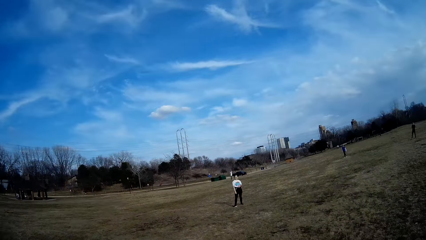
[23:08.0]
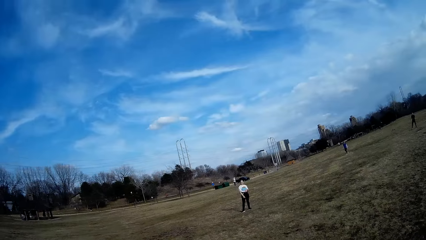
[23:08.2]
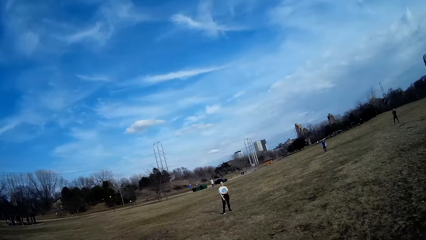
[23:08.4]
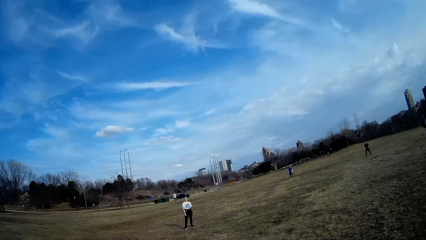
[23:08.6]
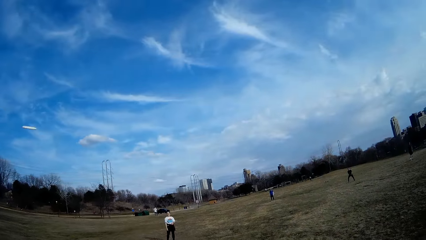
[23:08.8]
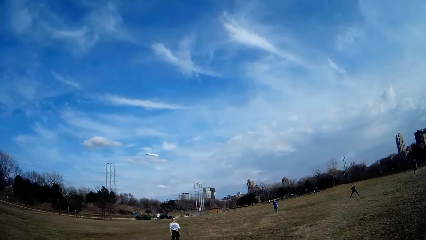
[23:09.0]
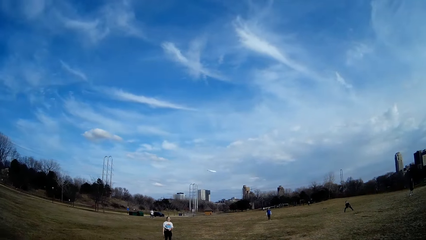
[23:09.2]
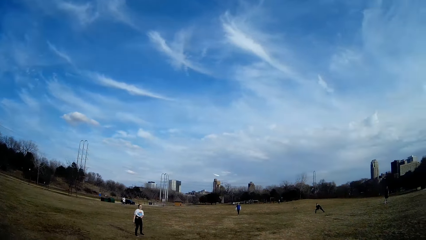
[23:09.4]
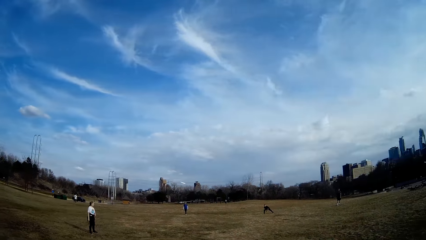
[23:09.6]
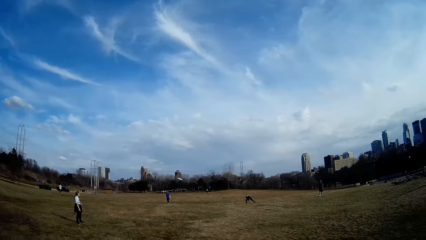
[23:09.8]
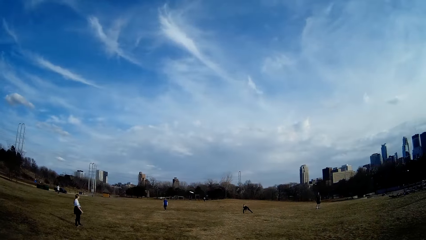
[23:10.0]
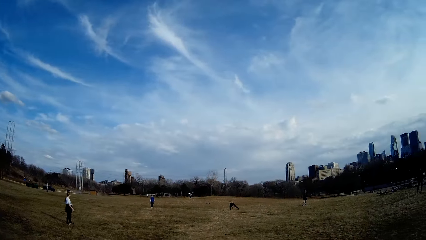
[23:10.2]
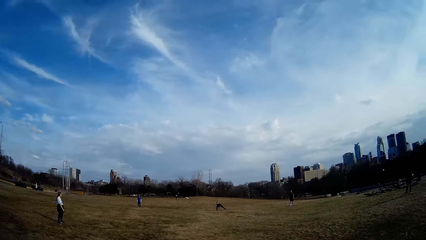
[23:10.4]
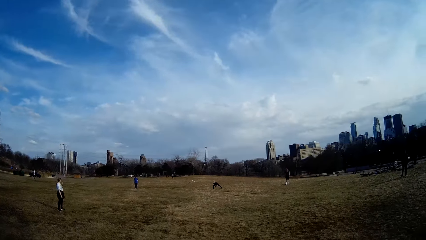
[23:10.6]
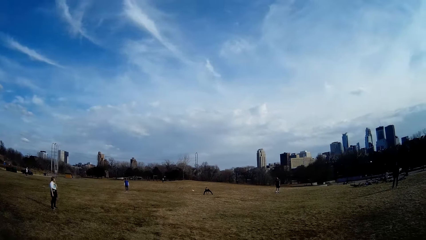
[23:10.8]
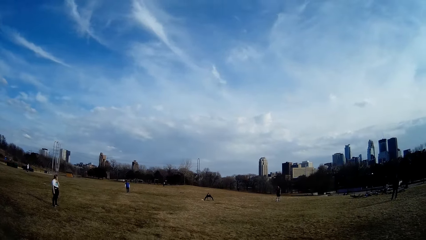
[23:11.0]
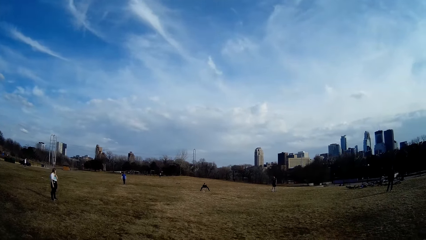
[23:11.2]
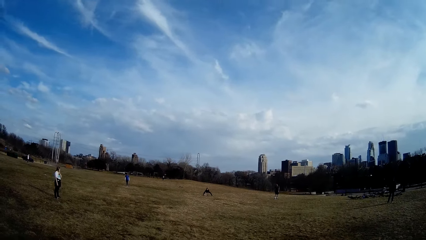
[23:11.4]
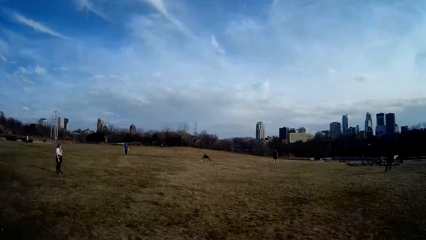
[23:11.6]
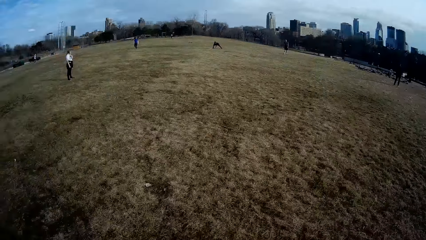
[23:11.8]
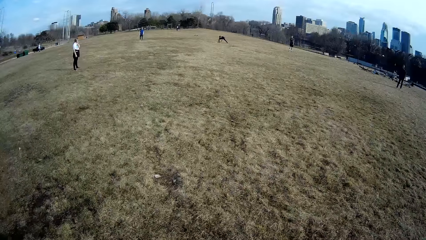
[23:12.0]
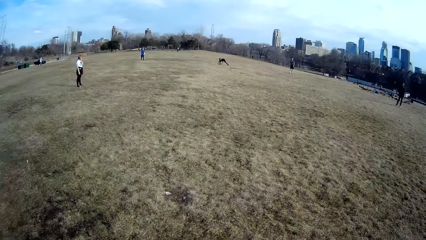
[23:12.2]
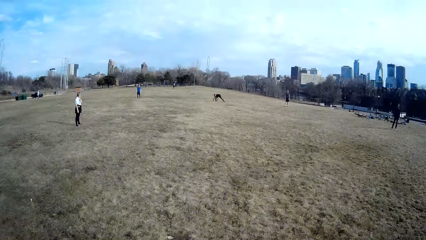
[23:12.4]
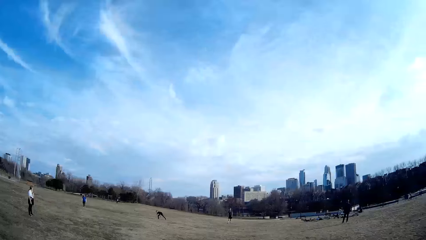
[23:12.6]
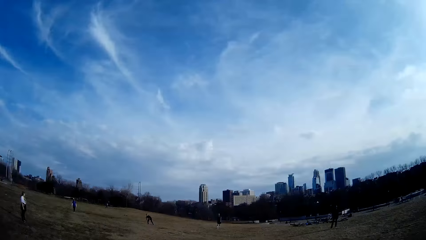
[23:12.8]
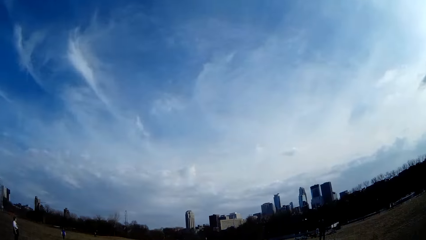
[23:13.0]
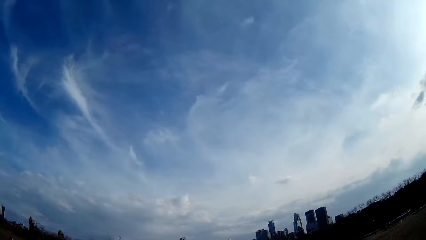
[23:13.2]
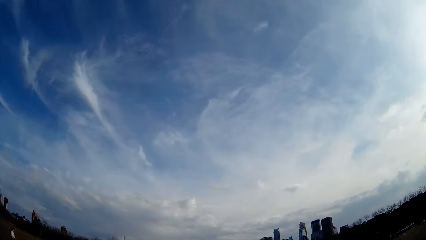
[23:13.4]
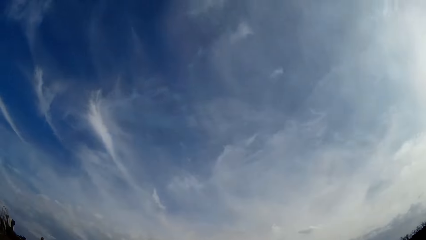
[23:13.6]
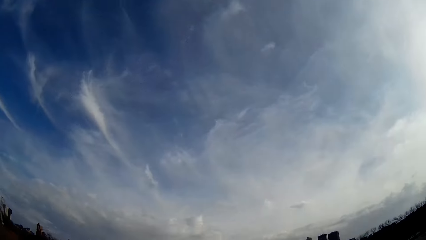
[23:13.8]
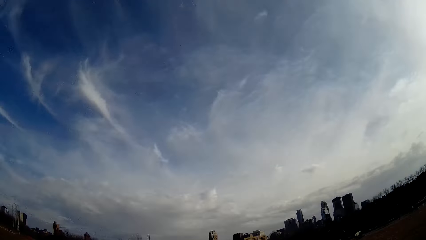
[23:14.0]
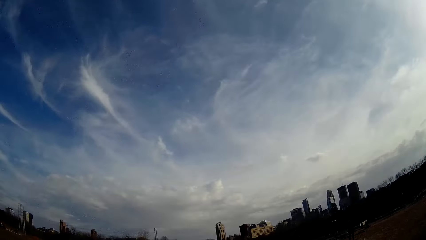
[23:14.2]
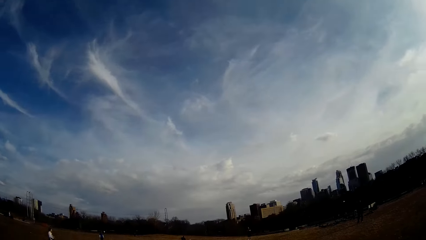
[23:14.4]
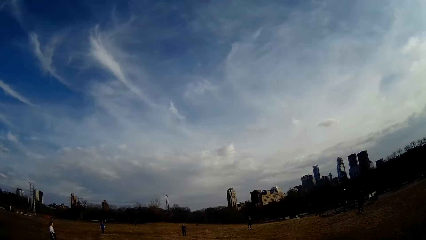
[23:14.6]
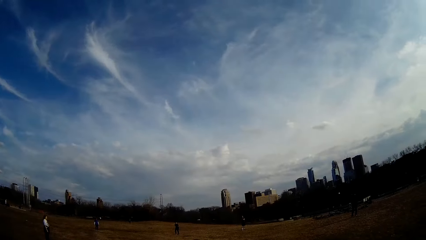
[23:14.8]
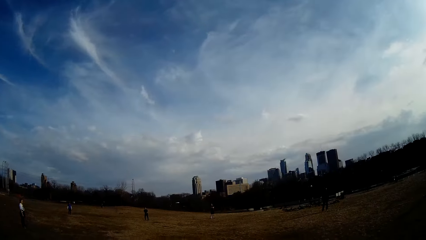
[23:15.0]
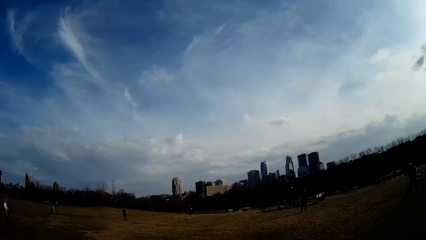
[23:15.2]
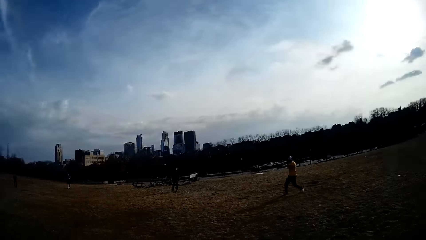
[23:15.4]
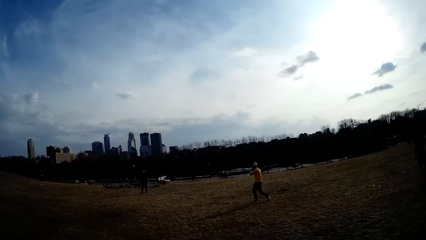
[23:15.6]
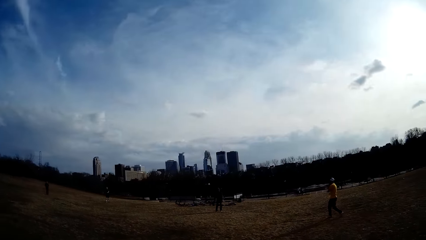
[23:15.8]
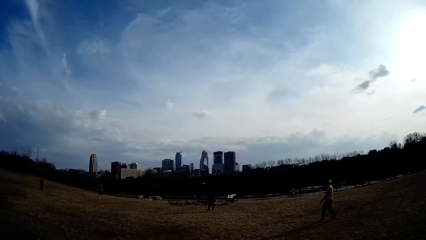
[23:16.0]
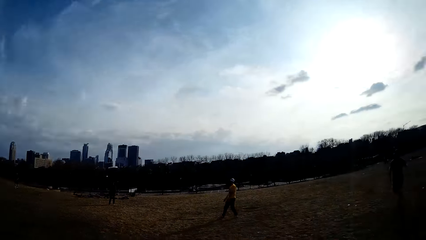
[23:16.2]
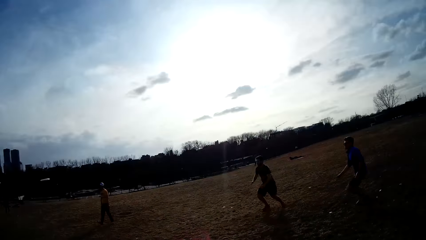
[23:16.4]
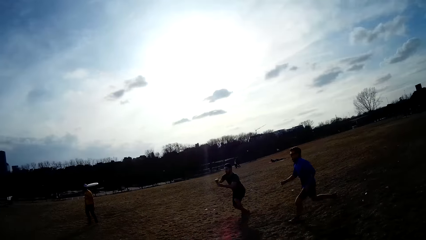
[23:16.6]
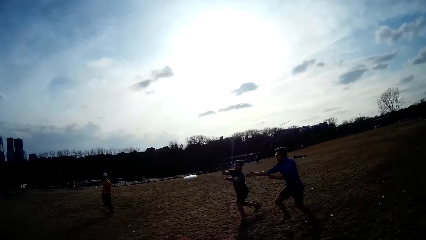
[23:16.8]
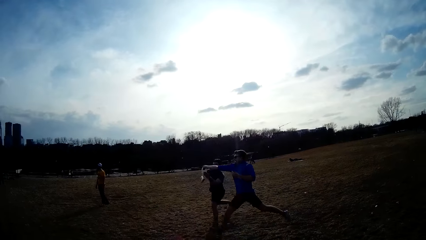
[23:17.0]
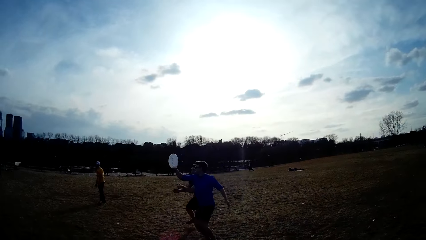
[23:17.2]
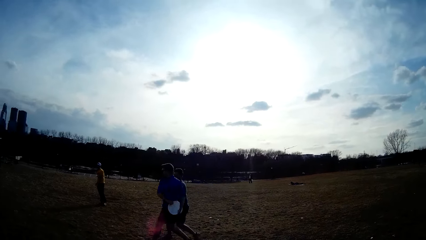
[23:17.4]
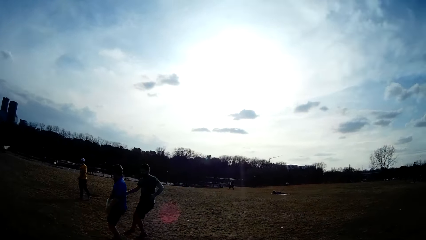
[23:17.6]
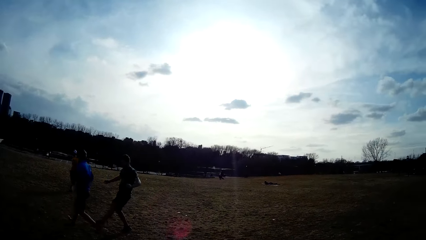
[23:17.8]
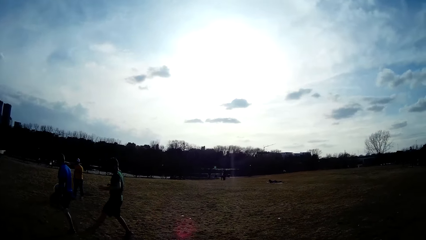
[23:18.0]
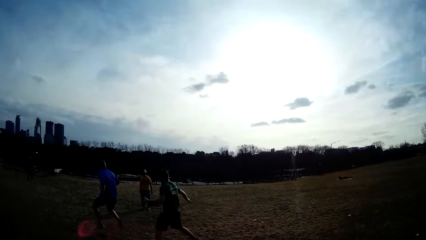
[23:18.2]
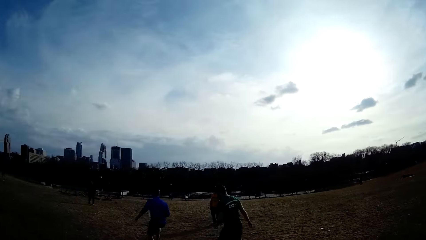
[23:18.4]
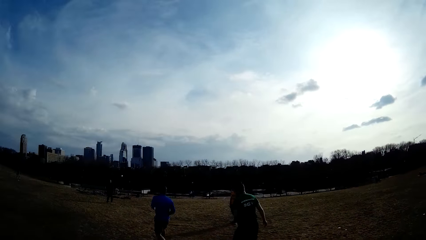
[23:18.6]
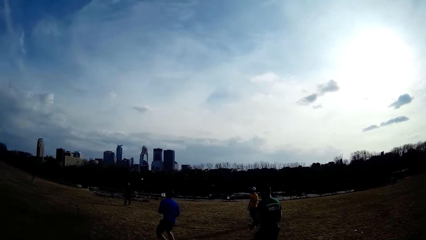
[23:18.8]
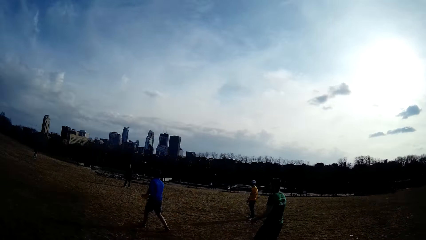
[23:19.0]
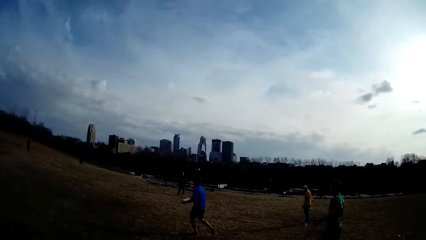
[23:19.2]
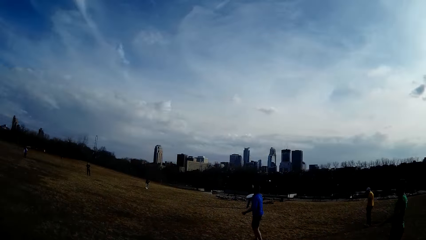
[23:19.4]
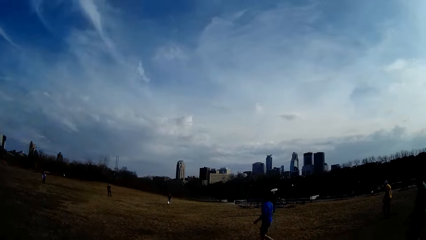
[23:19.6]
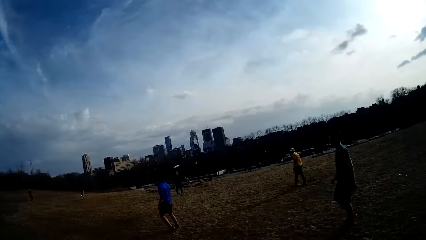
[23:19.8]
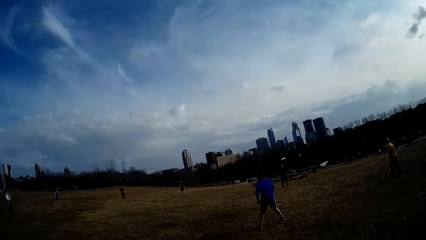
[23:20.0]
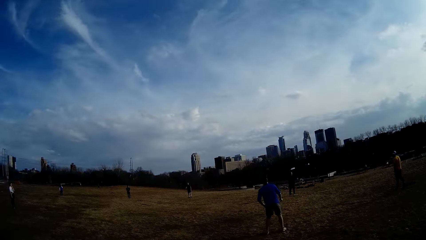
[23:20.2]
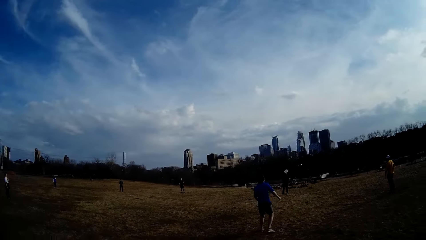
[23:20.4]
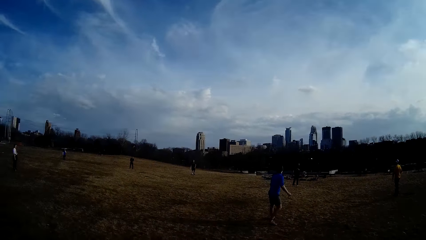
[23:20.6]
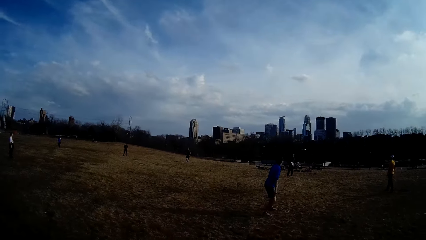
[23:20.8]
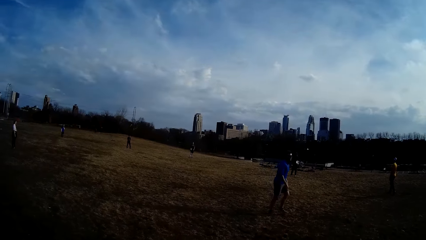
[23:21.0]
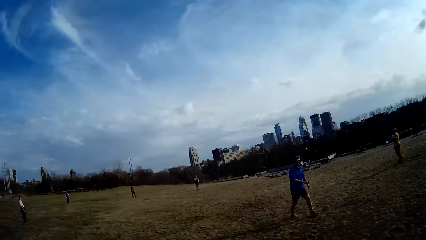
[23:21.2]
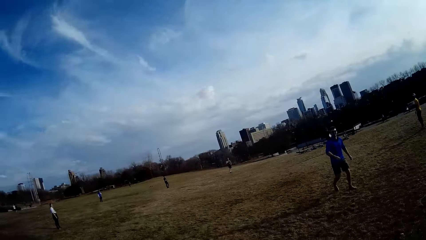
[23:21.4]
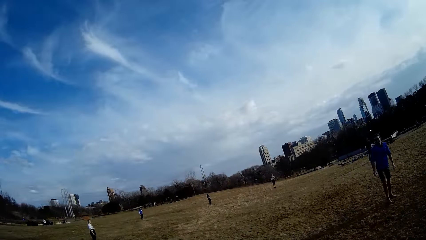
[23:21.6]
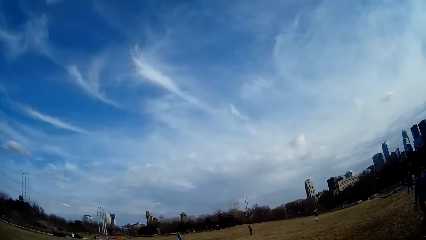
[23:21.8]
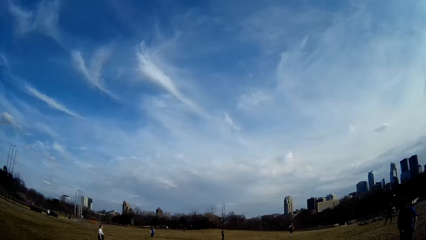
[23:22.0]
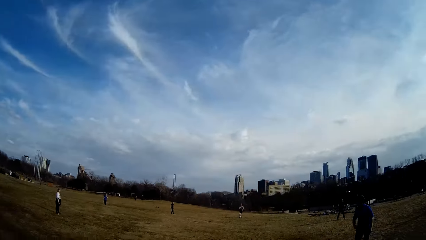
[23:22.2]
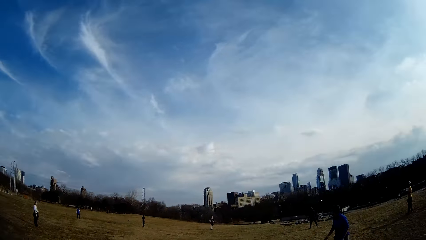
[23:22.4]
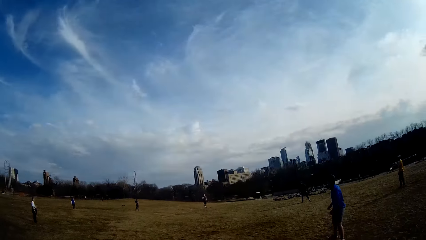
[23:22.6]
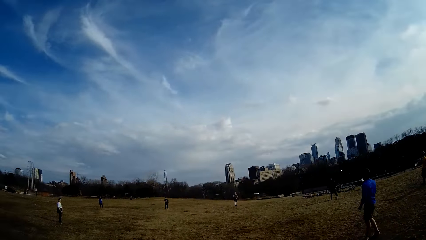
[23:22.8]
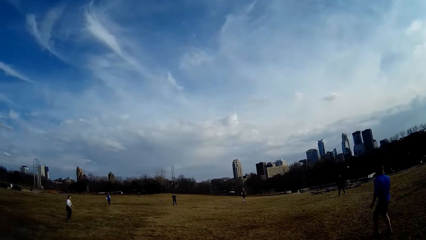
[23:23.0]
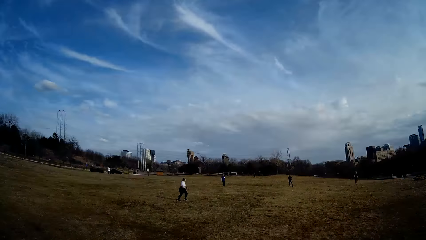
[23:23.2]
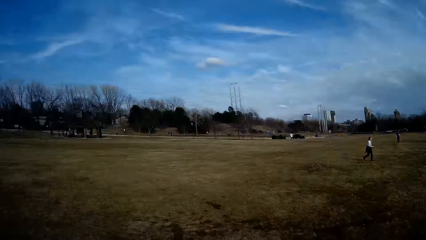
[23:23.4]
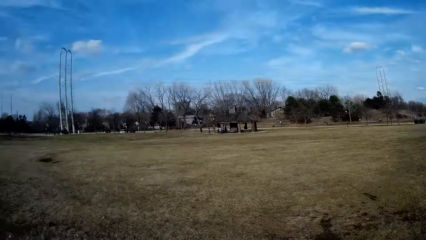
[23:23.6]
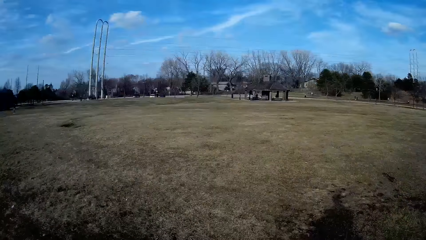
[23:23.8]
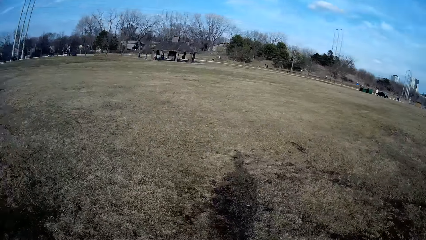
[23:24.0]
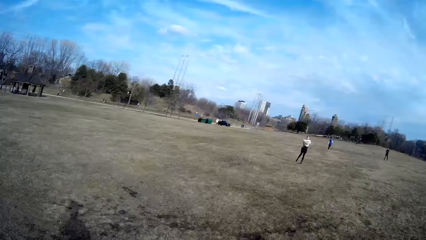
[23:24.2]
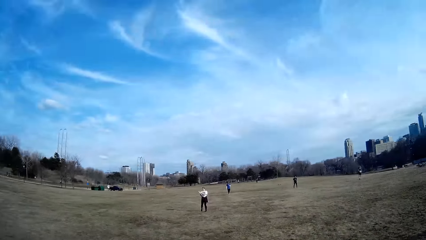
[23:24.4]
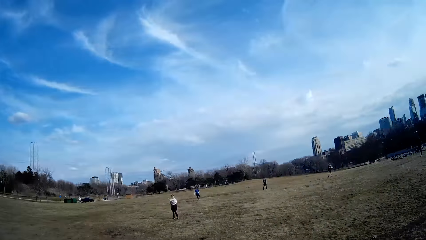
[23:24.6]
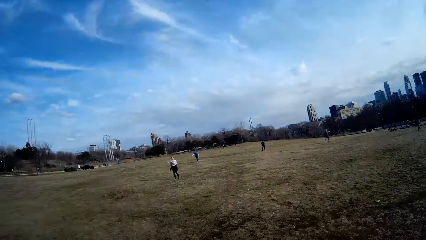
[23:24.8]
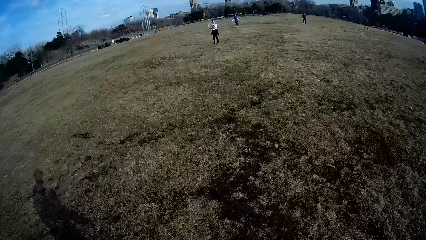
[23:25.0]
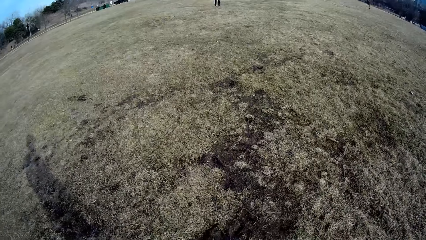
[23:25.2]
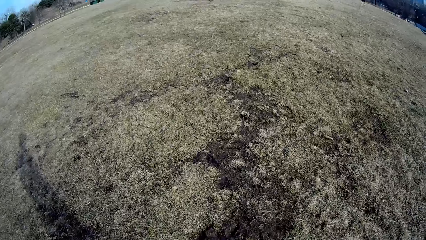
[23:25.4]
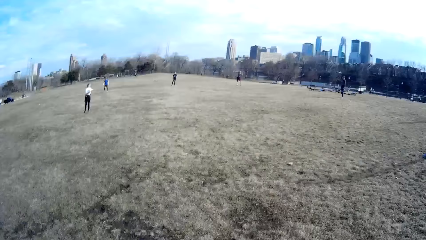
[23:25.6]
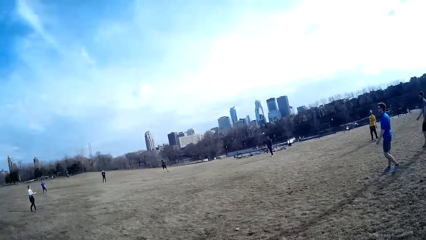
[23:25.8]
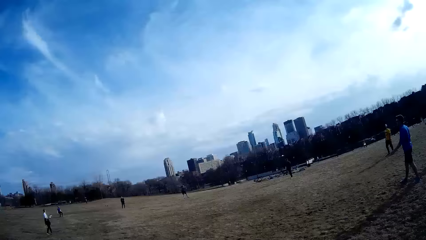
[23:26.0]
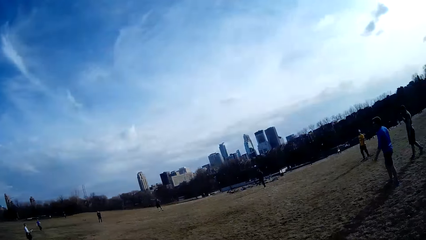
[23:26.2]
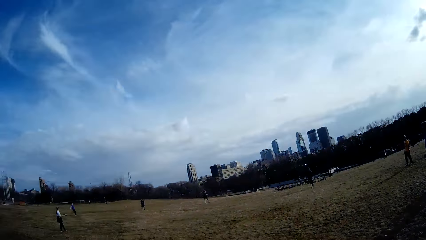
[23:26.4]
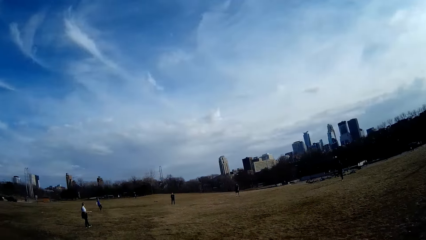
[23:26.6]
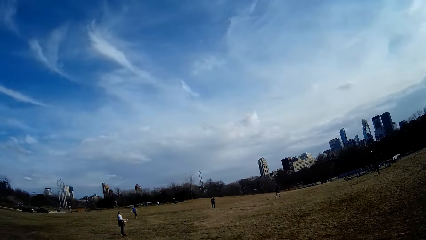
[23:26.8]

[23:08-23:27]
A man catches the flying disc with both hands. Two other men try to catch the flying disc. The second of them catches the flying disc with his right hand and throws the flying disc. Another man throws the flying disc.
